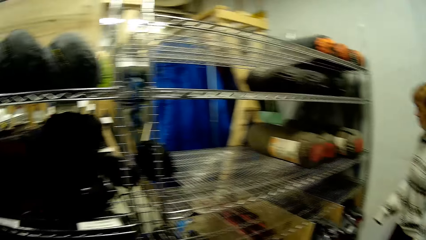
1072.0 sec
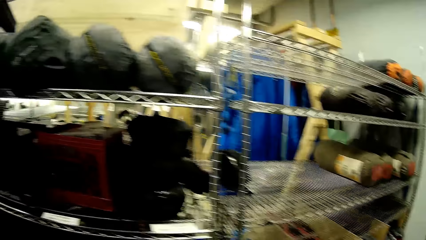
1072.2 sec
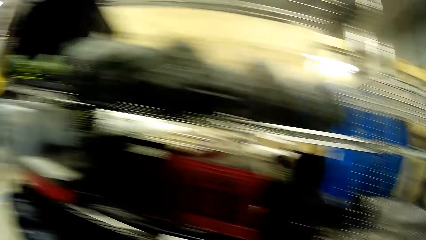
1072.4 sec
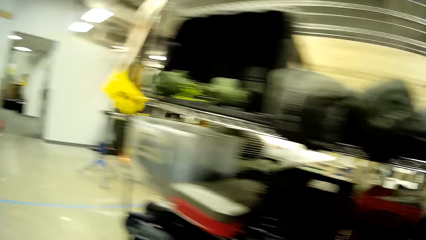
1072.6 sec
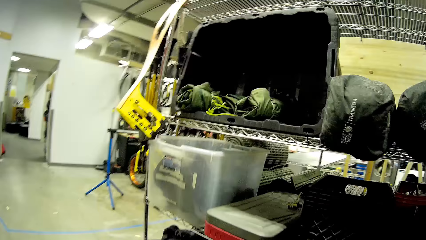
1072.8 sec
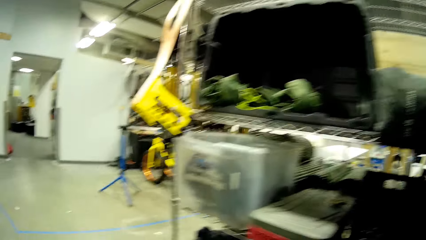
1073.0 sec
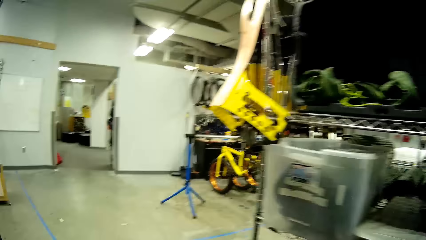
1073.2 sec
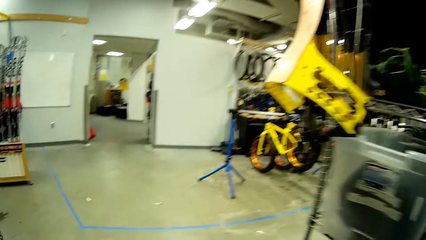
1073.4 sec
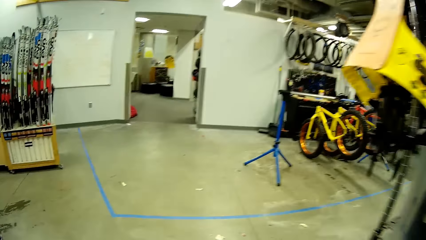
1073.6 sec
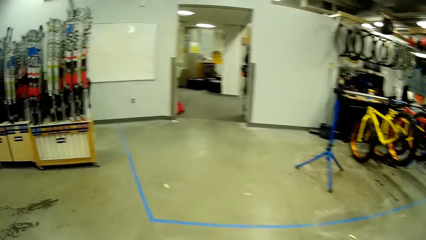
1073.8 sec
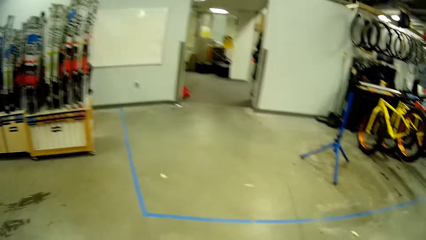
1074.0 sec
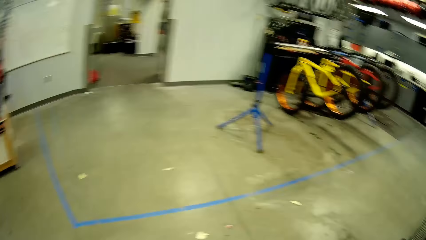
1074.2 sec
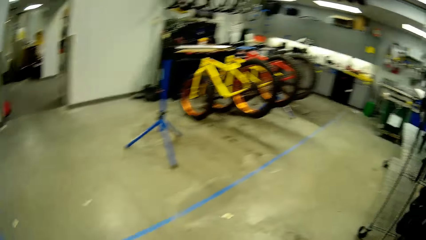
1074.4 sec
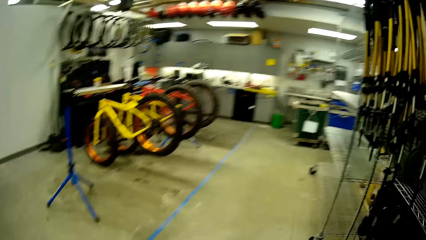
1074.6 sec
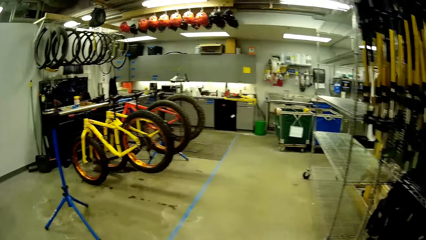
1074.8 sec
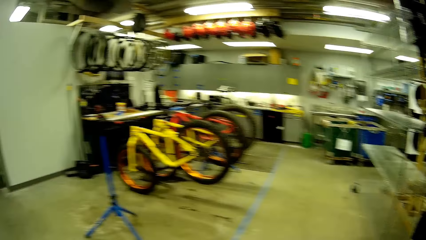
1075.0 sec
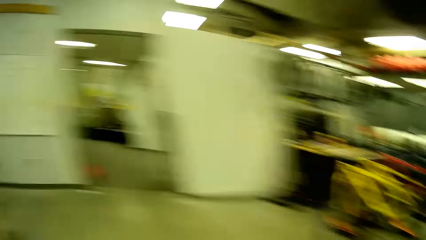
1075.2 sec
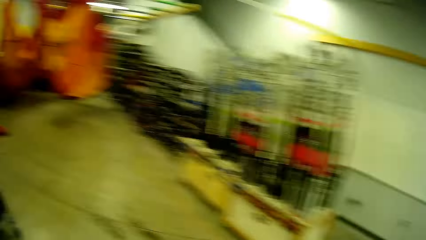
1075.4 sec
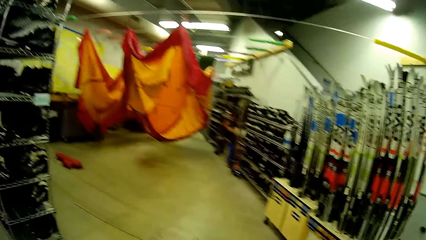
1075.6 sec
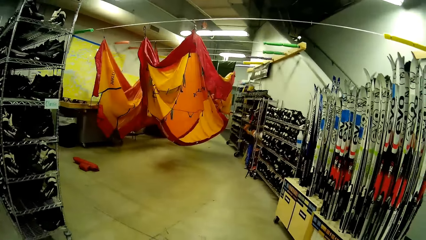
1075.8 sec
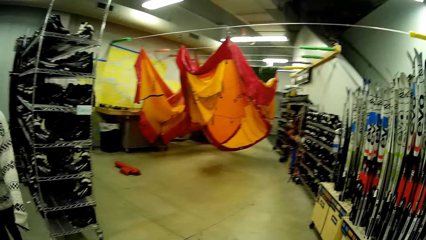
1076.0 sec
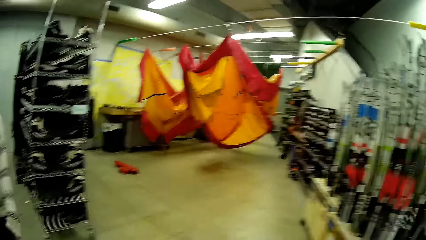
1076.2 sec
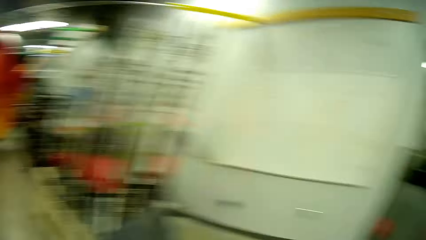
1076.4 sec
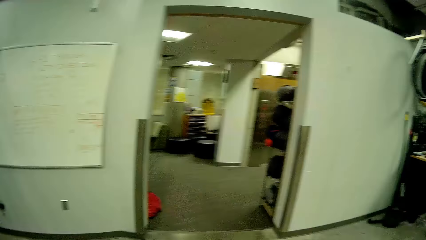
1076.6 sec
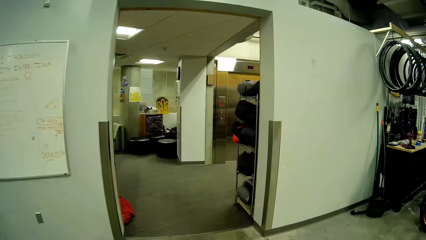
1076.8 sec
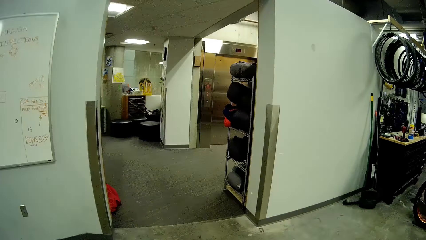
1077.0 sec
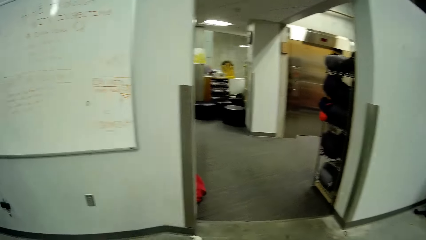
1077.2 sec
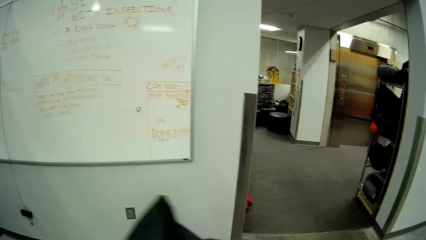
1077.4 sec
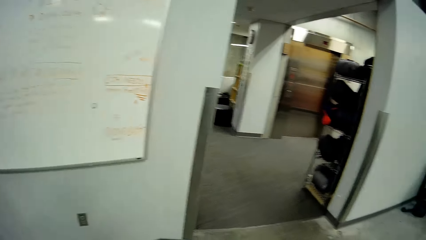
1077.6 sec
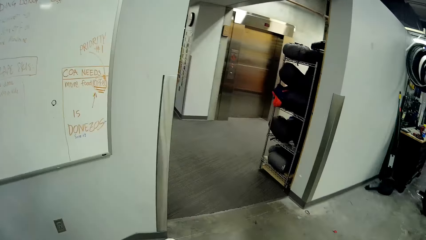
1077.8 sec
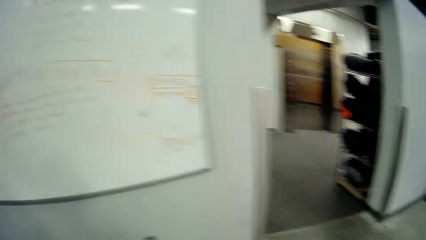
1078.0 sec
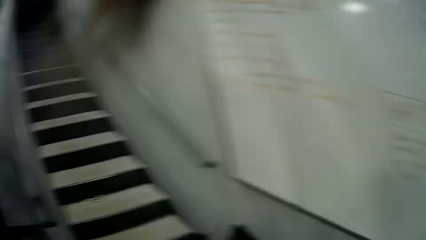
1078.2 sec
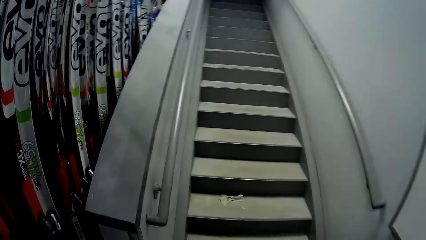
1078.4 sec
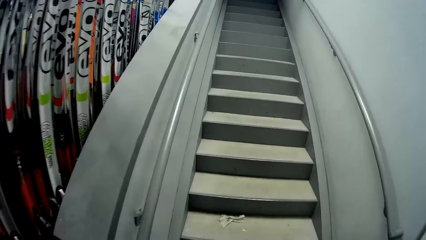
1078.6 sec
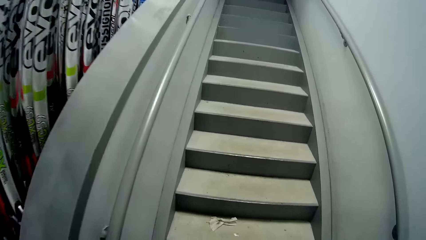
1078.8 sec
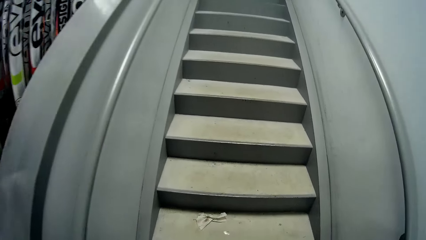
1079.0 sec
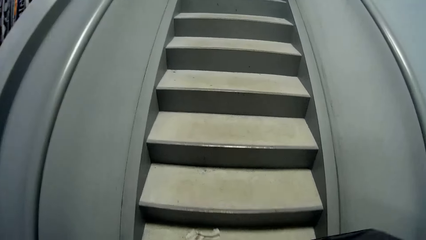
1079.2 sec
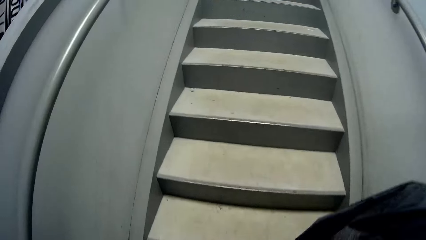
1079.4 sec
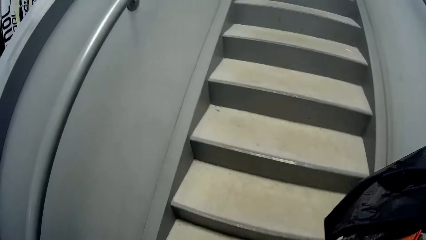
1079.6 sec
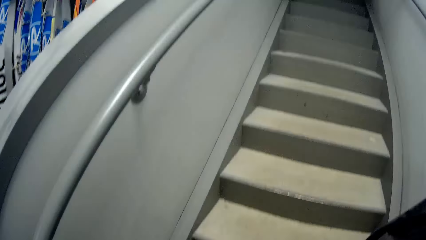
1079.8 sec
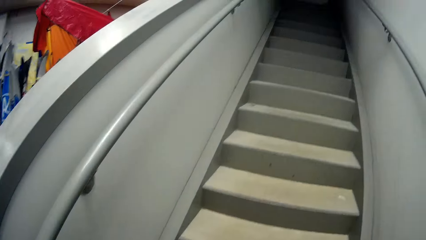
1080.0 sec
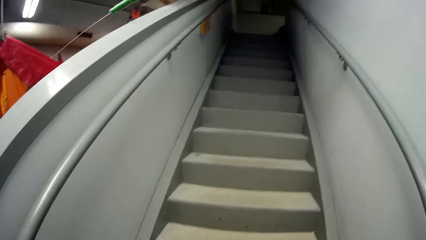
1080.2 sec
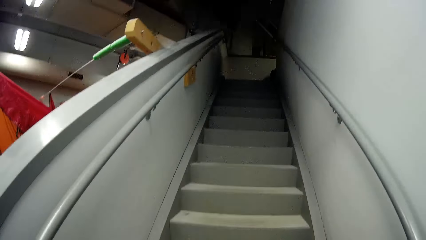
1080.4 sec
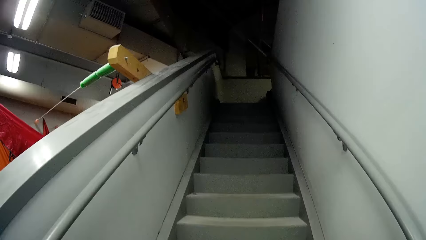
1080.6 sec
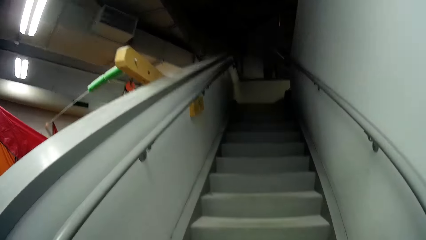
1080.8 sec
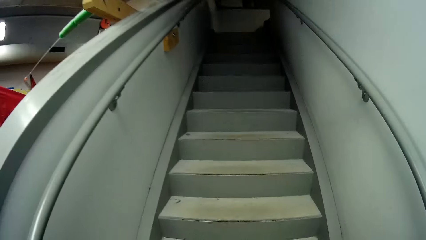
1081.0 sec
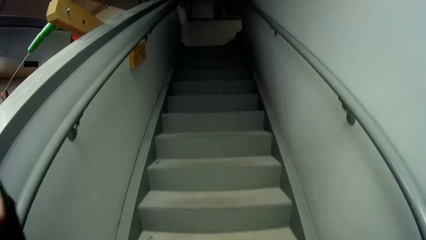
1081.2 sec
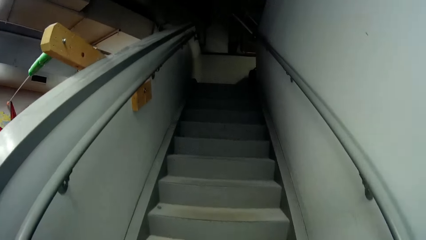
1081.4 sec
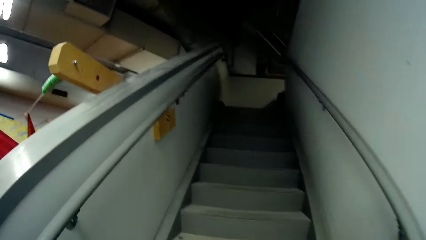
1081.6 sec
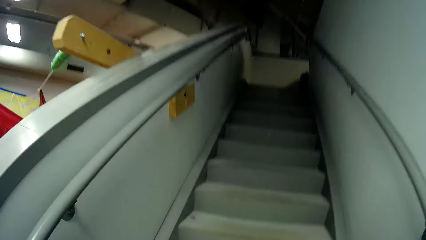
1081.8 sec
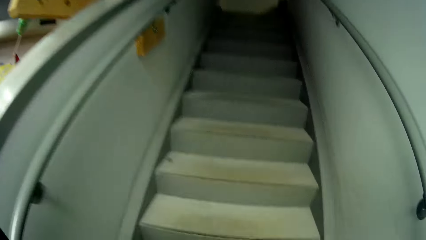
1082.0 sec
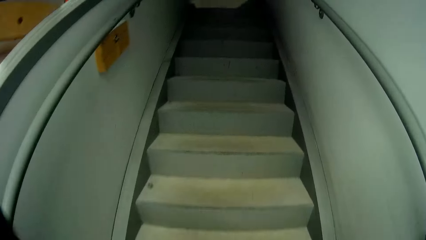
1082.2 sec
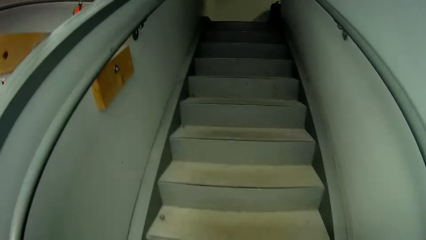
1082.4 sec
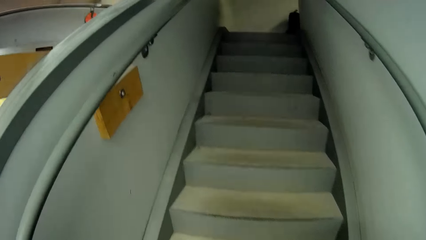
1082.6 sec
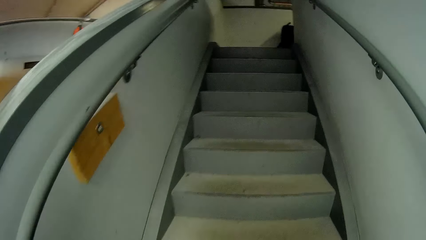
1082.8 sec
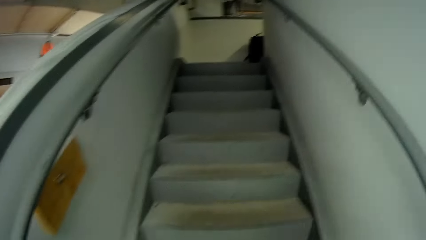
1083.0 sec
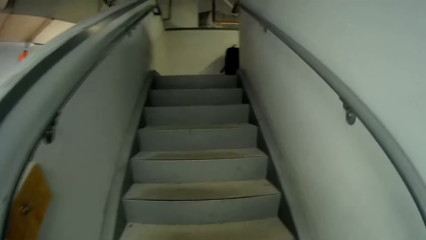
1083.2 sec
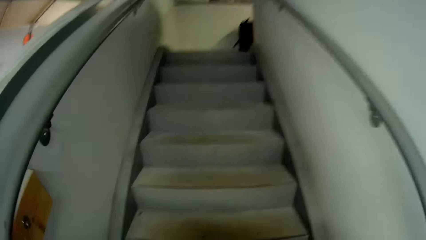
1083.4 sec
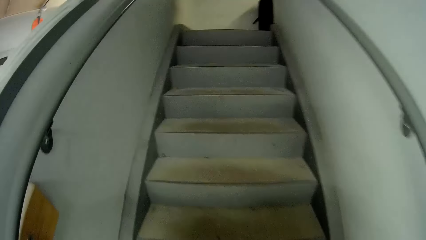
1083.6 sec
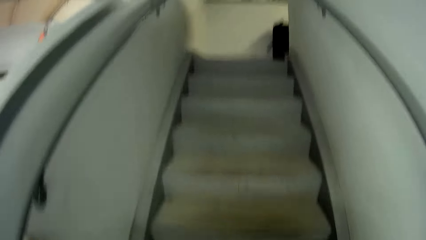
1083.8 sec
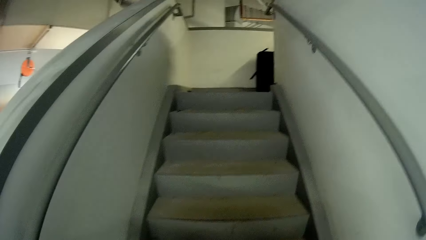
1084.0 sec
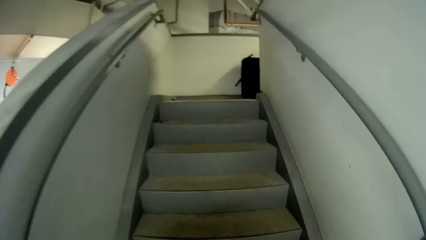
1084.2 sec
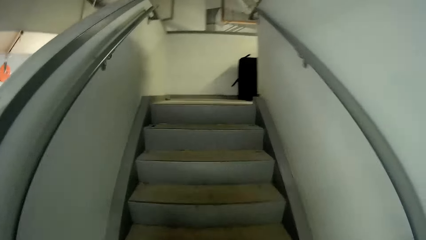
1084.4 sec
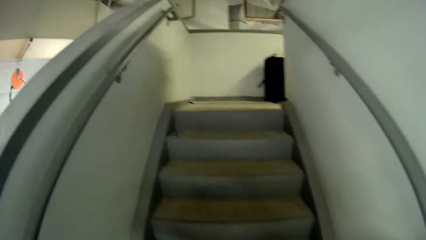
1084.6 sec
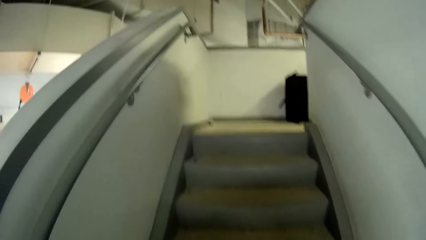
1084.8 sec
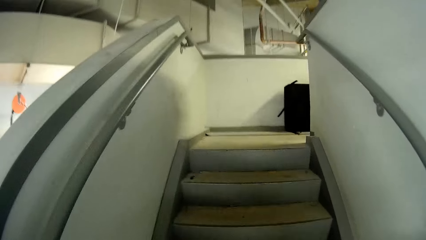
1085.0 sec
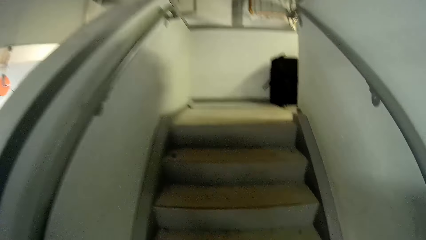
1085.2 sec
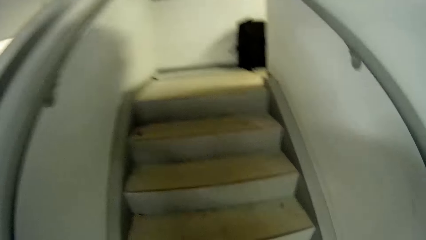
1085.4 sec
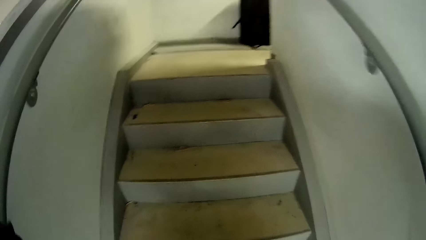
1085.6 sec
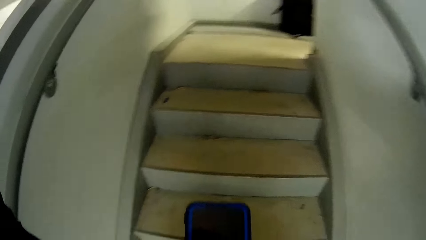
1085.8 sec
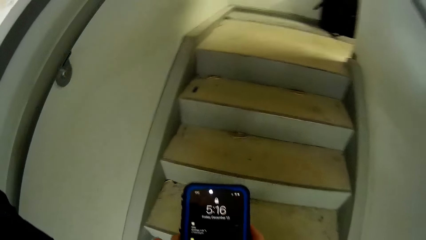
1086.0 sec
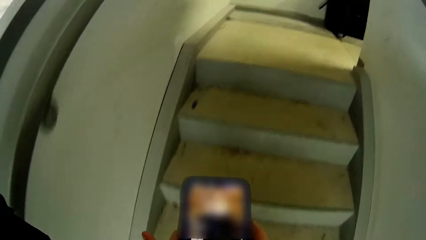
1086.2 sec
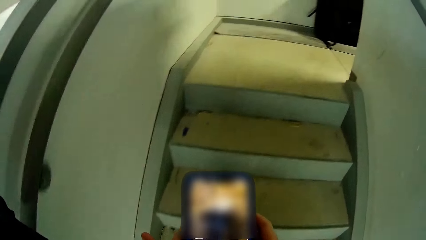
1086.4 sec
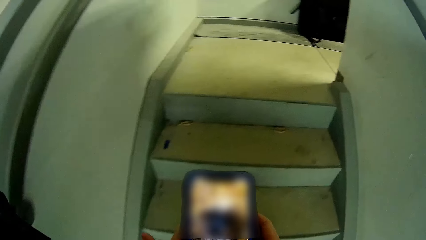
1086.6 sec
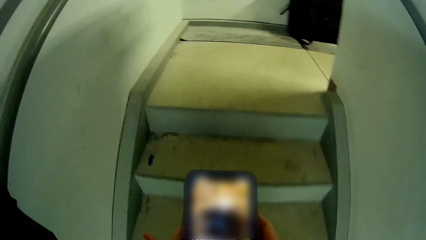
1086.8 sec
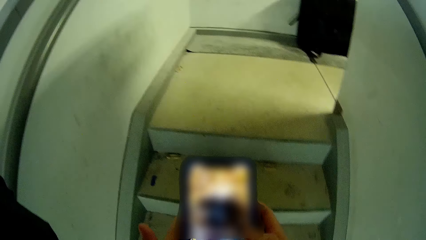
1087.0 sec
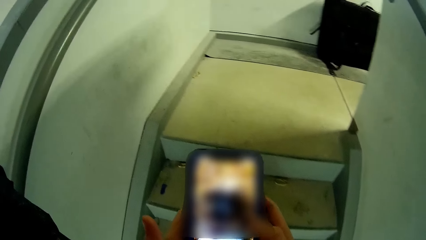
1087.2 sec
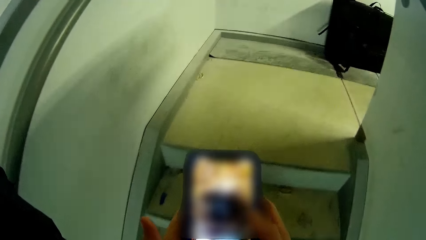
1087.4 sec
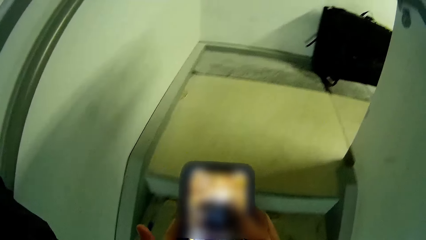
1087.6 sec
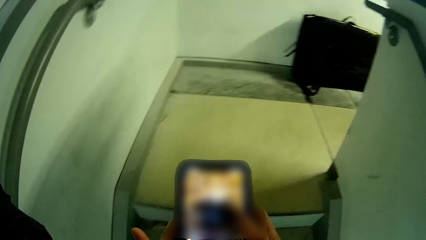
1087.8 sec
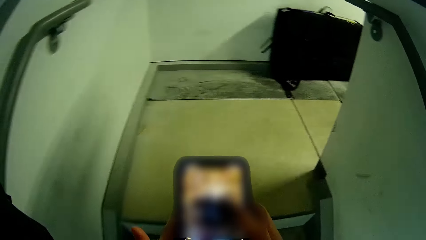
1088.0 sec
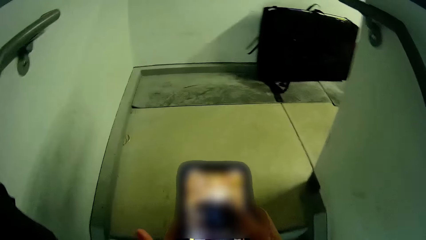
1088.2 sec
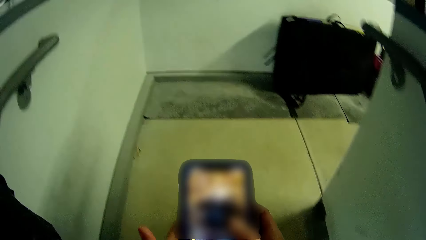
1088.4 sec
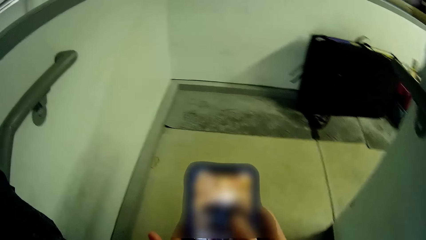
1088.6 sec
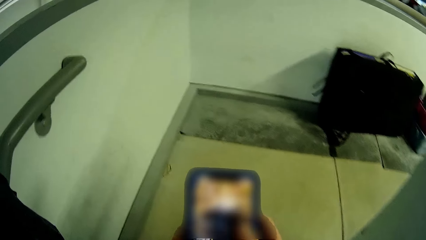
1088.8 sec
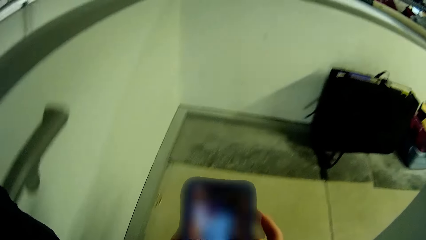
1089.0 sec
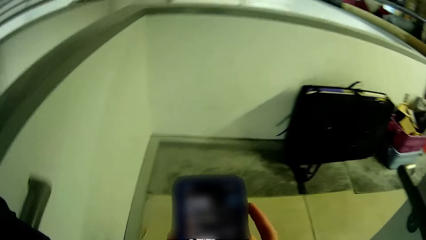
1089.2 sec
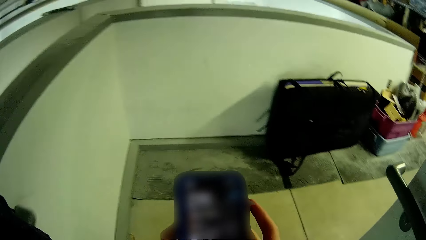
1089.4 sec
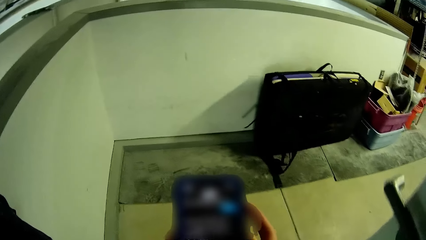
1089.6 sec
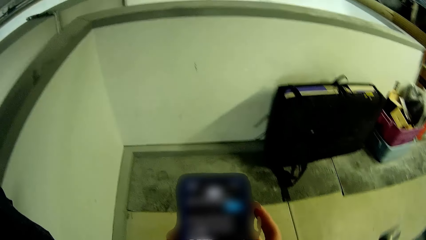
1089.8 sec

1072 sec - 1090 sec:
A person walks in the room. The camera wearer walks around the store. They walk up the staircase. They walk up the staircase again. They dial a phone. The person operates a mobile phone in the room.
